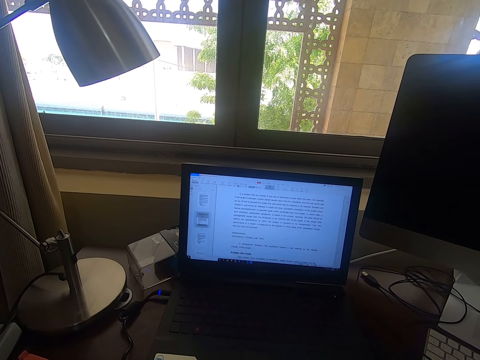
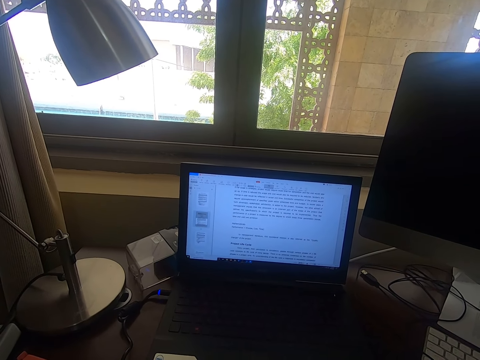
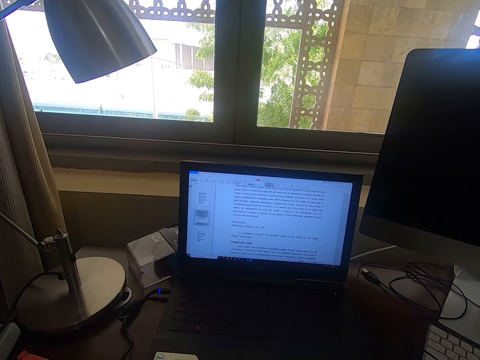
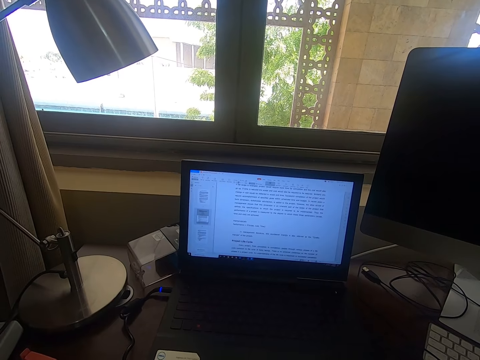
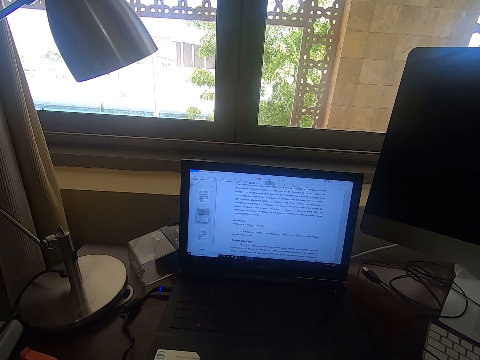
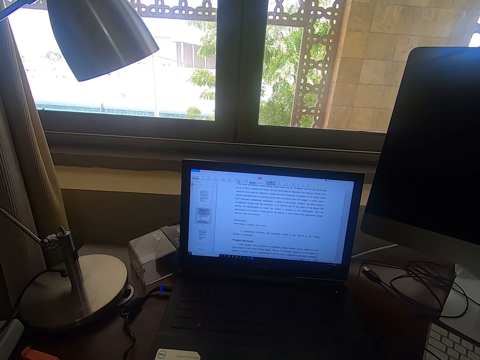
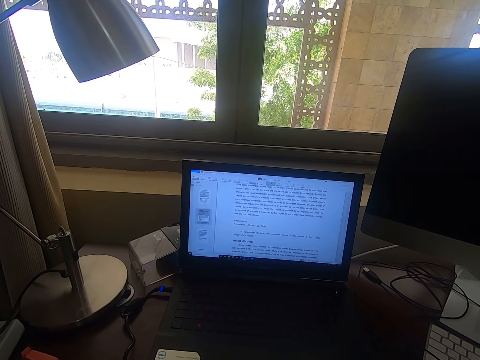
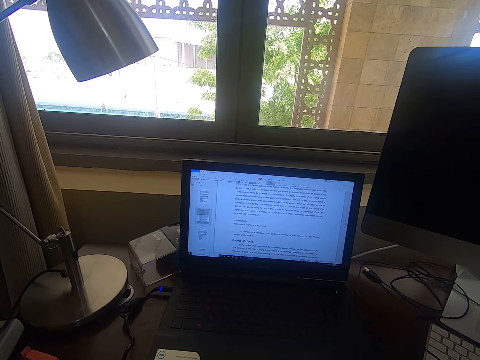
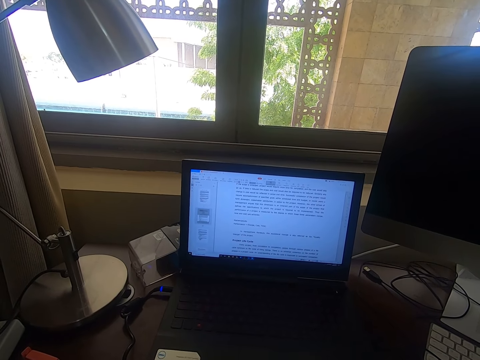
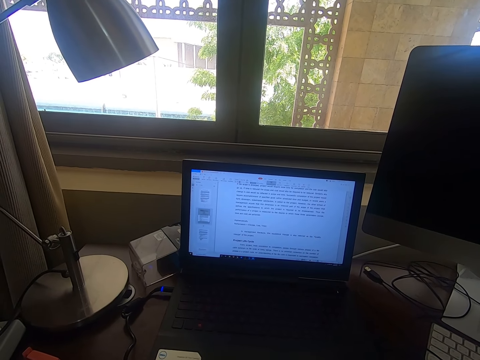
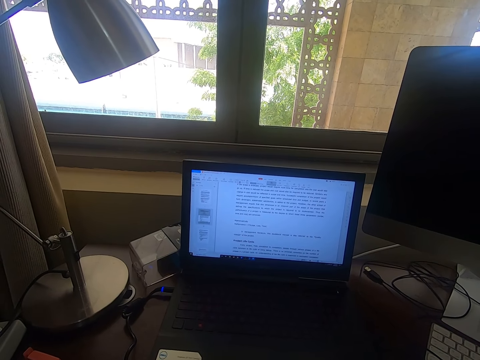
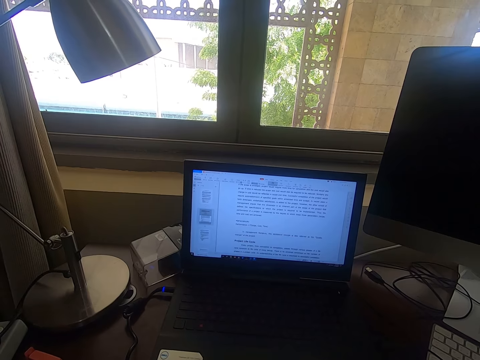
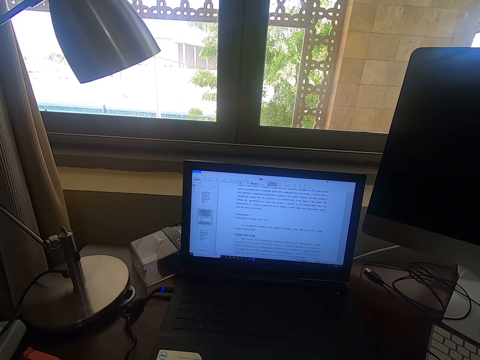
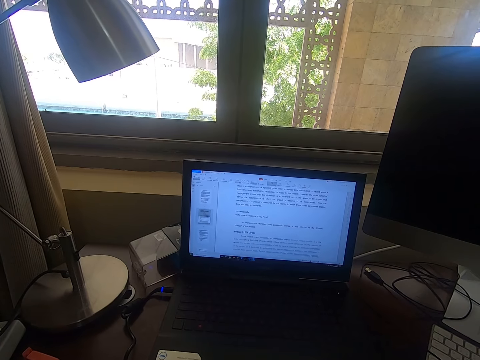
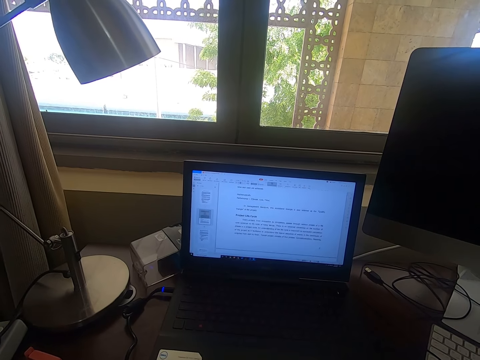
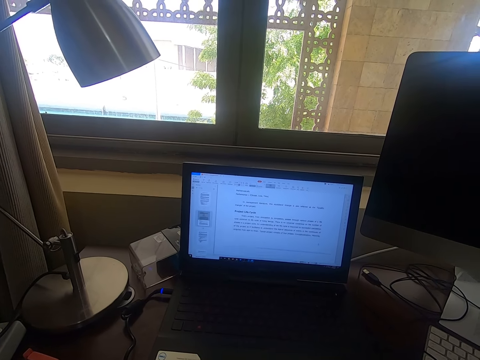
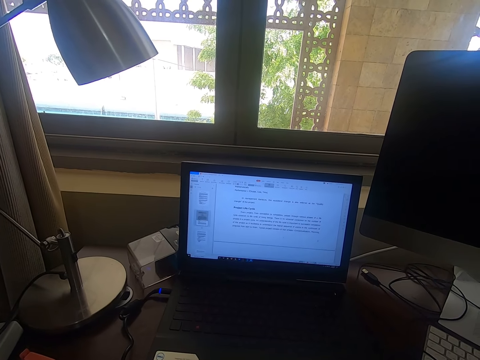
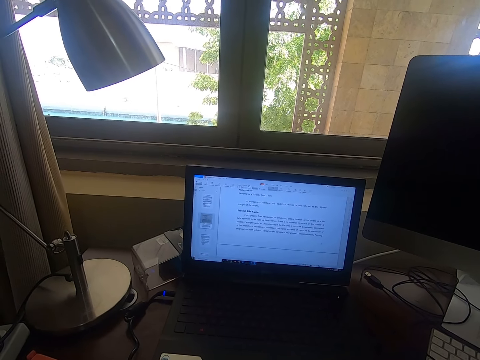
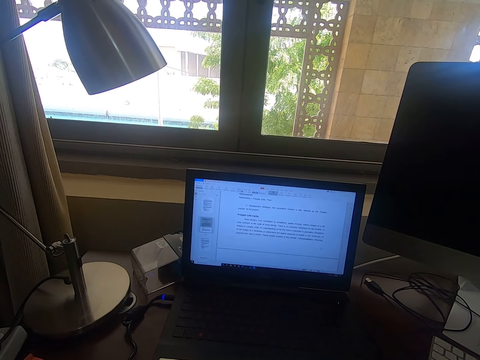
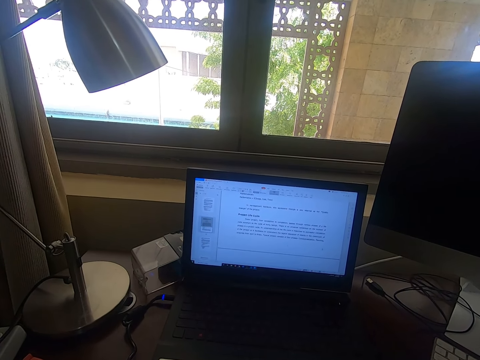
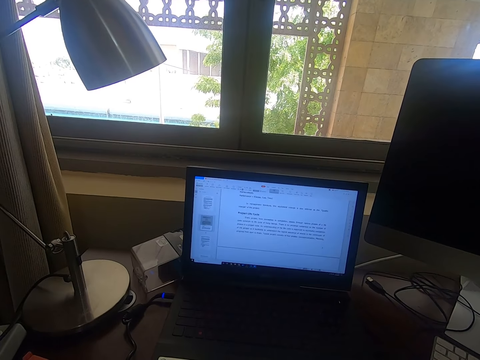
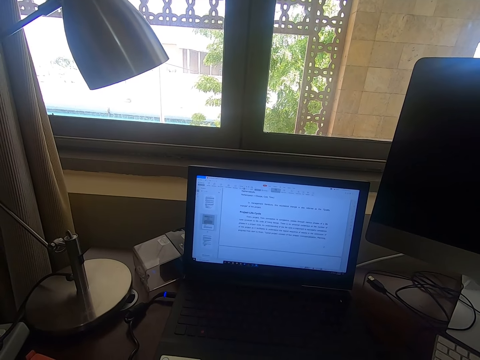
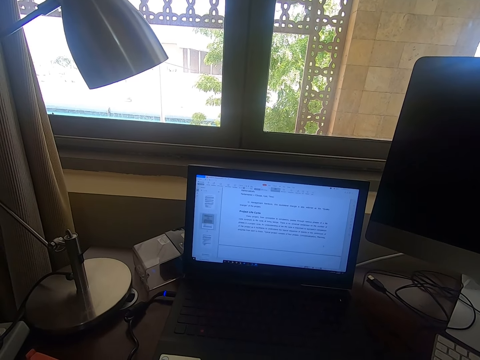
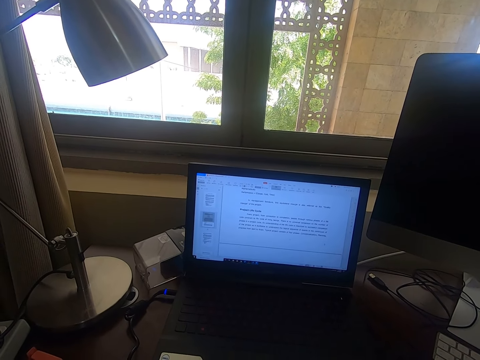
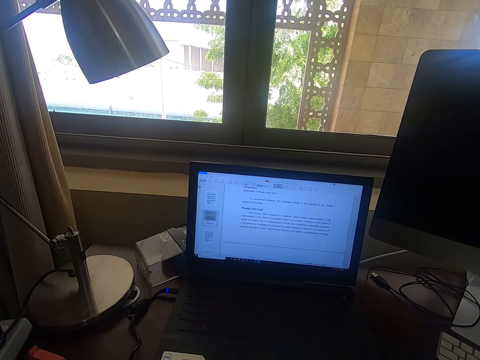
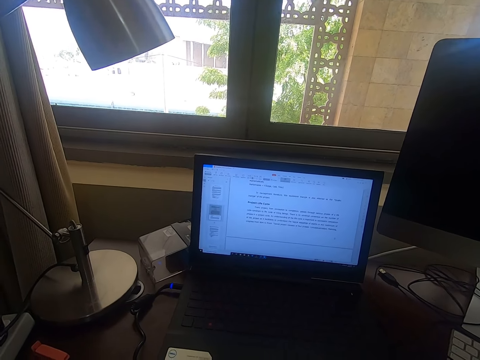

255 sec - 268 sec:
The camera wearer looks at the laptop. They browse through the laptop.

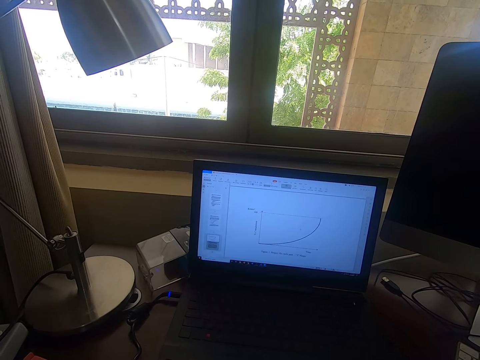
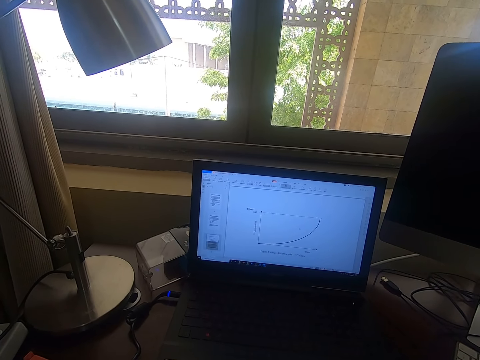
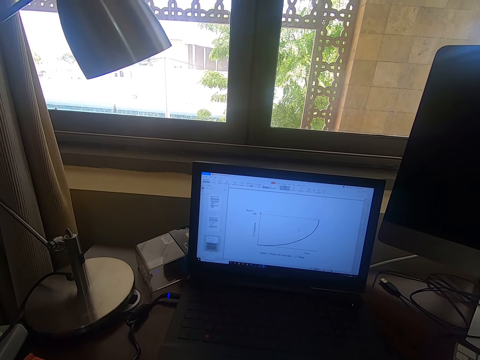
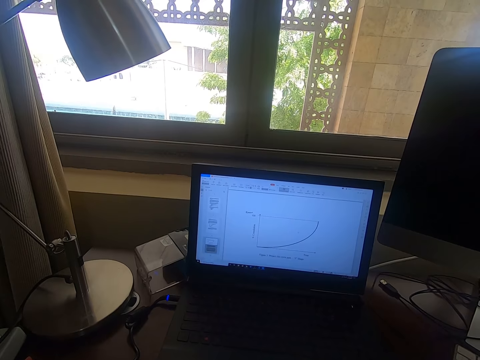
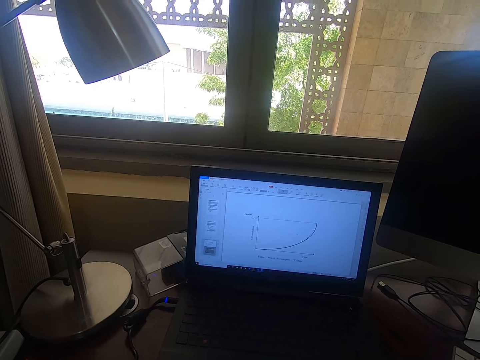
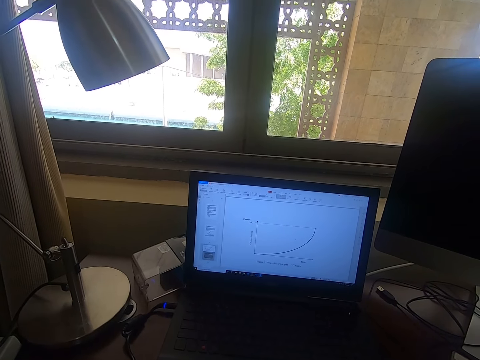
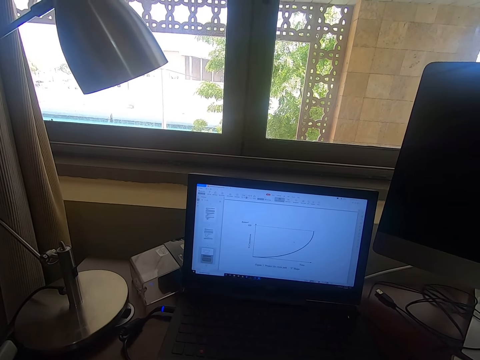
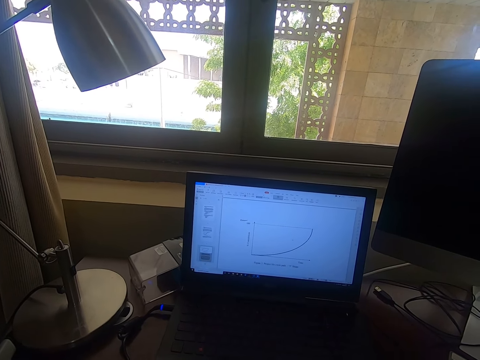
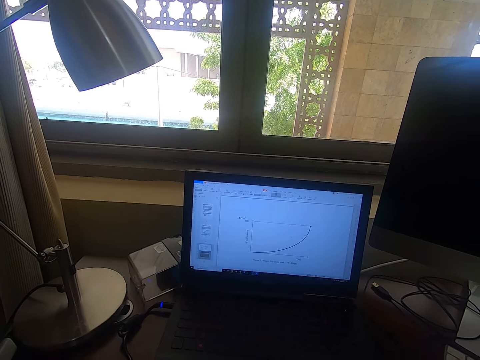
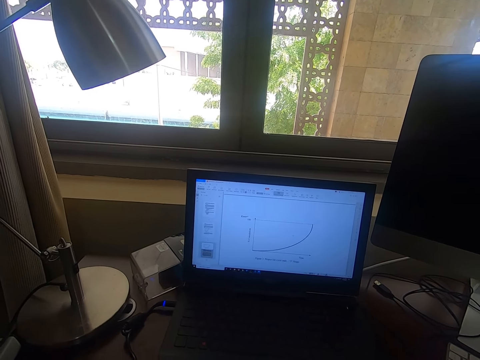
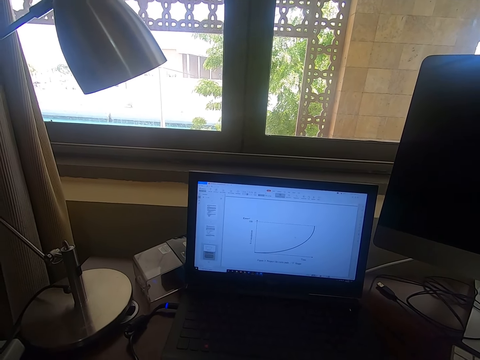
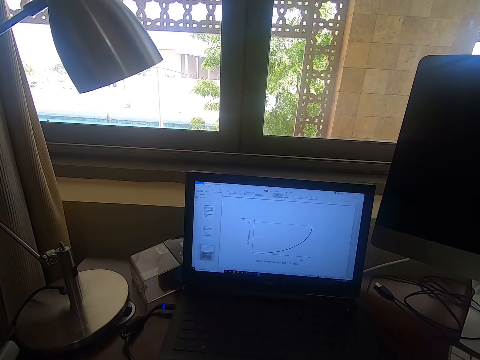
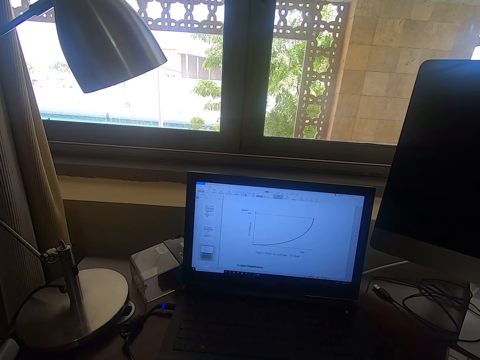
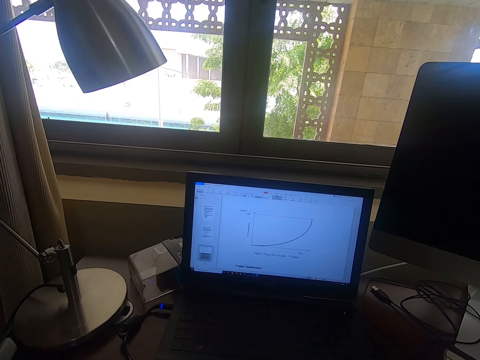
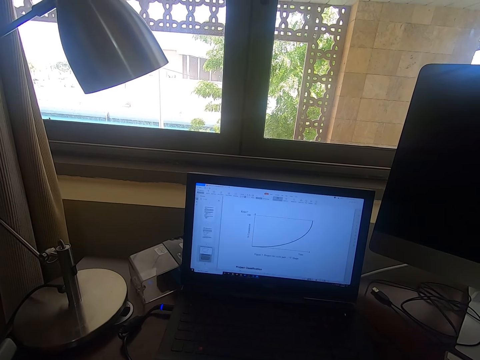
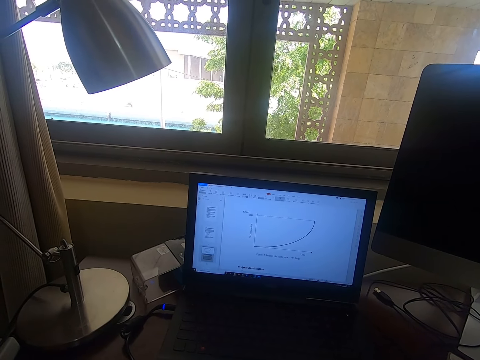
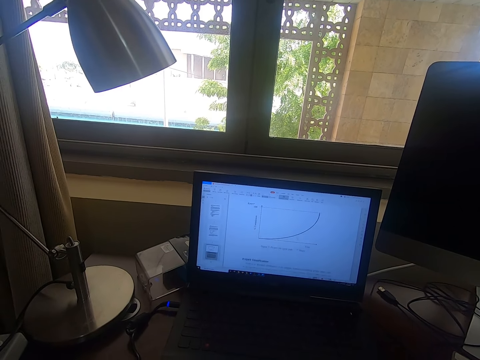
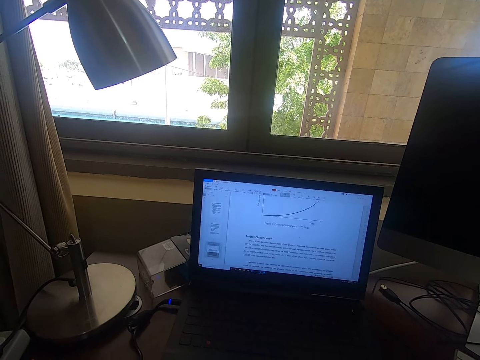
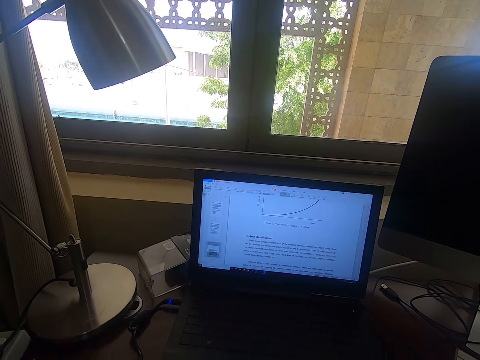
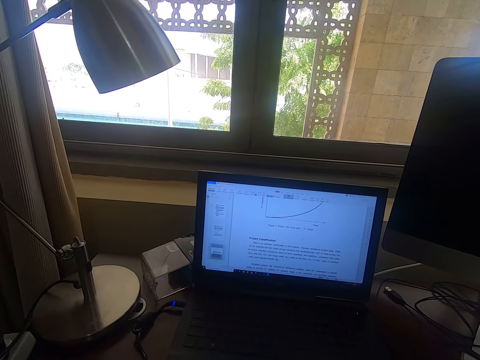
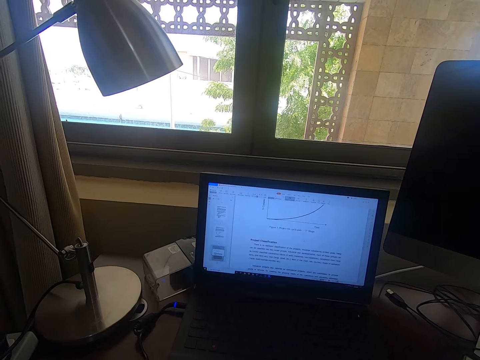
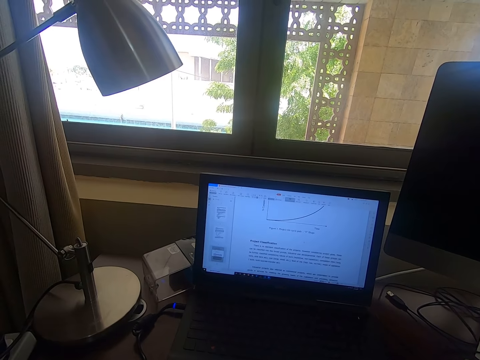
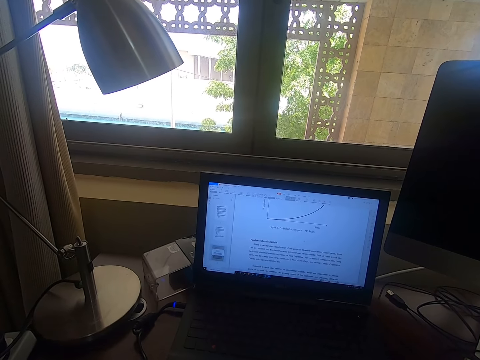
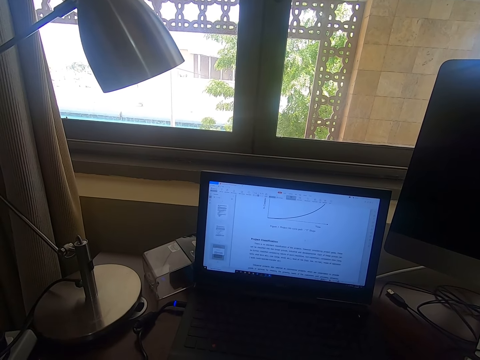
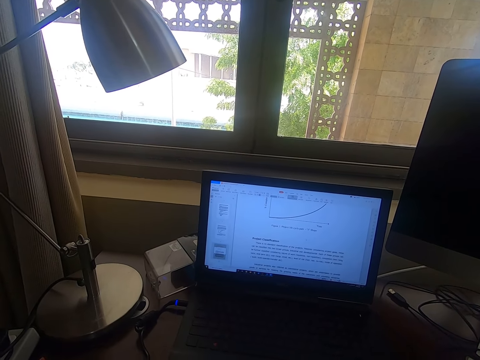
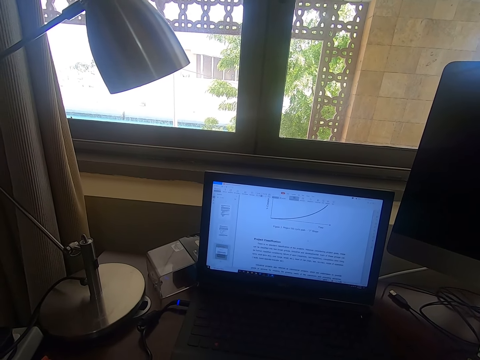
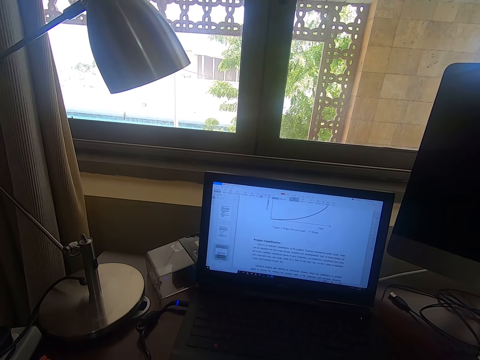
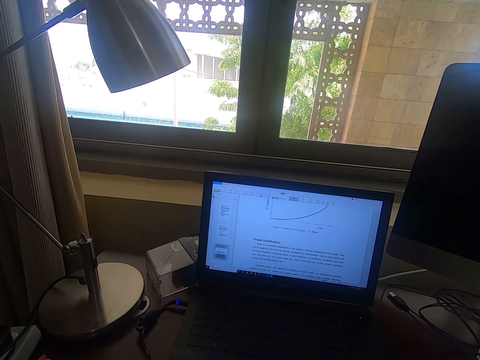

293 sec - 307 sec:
The camera wearer looks at the laptop. They browse through the laptop.
